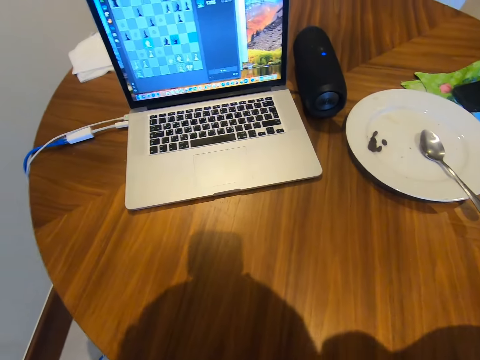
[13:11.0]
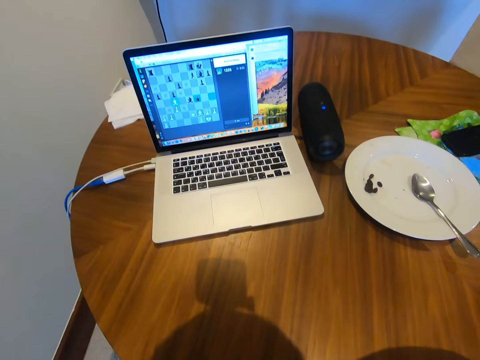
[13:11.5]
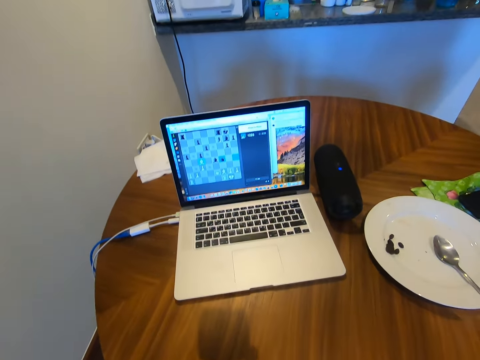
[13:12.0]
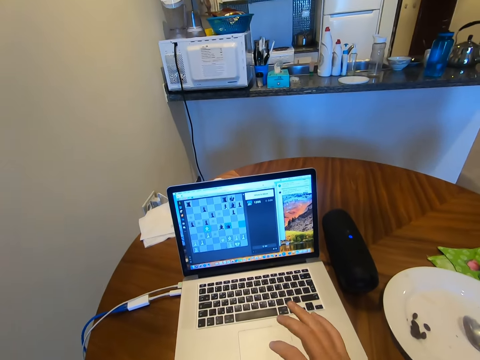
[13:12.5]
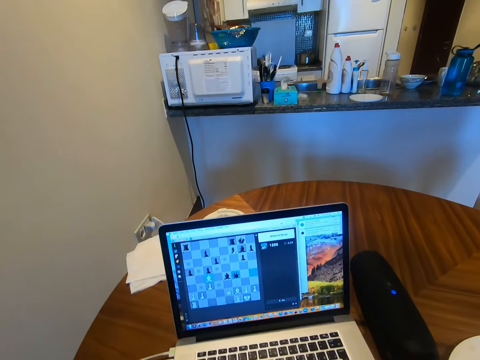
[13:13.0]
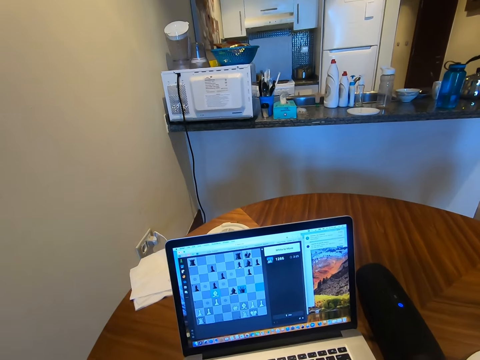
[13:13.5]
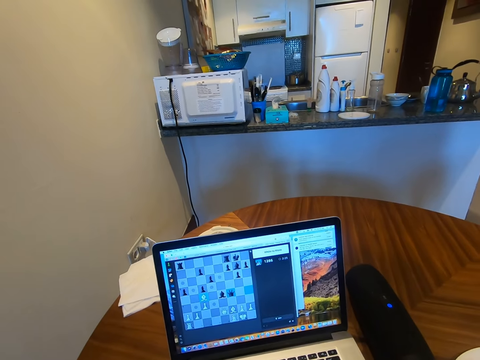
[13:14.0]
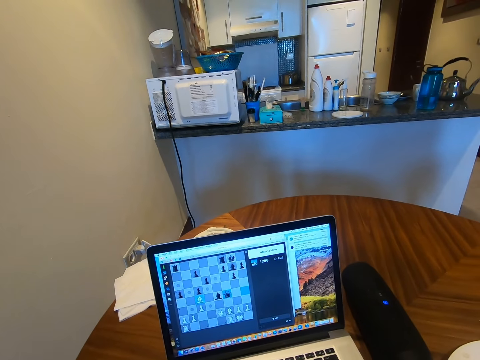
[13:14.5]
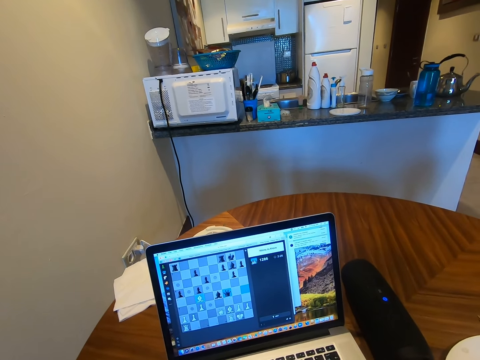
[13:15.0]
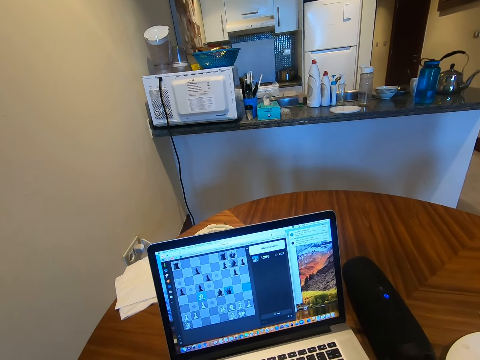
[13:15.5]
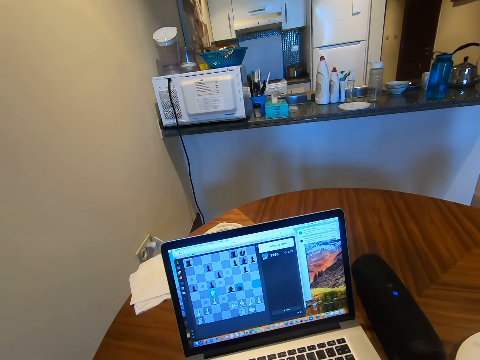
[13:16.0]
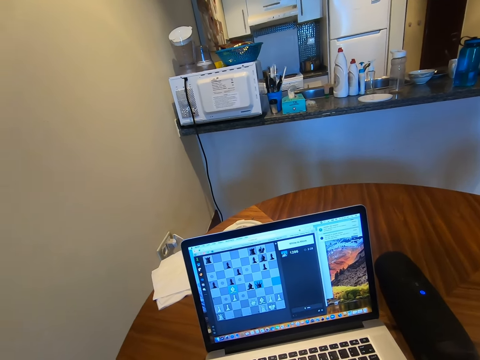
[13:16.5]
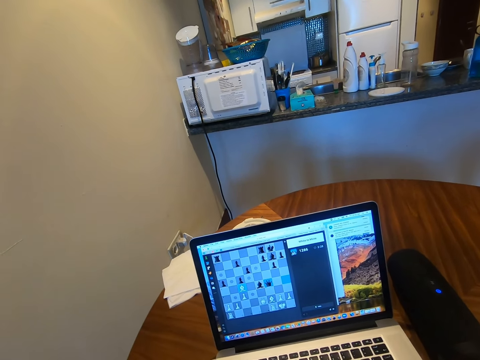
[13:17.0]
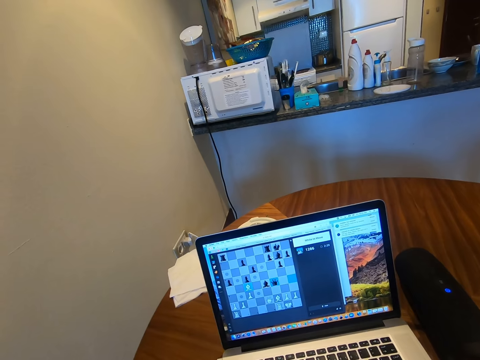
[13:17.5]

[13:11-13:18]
The camera wearer scrolls the laptop mouse. They play a game on the laptop.

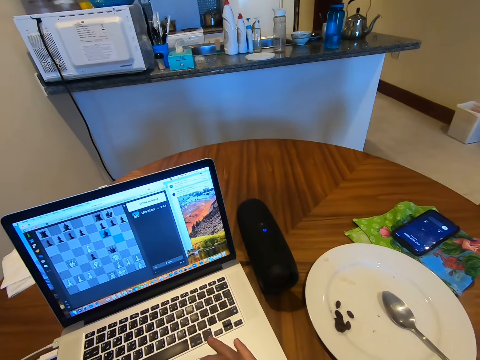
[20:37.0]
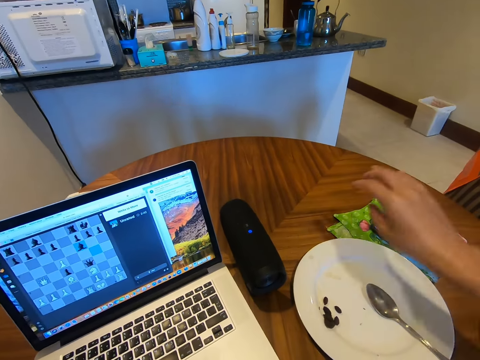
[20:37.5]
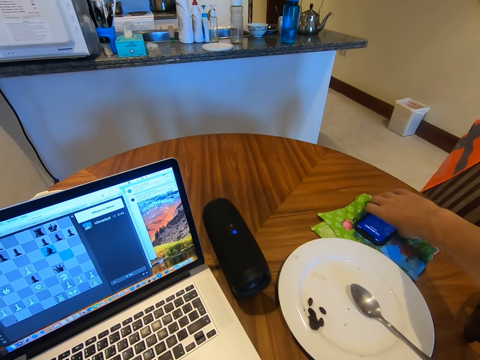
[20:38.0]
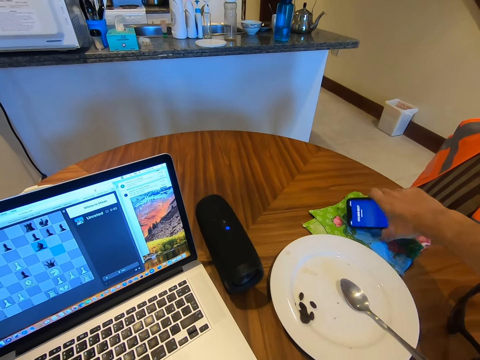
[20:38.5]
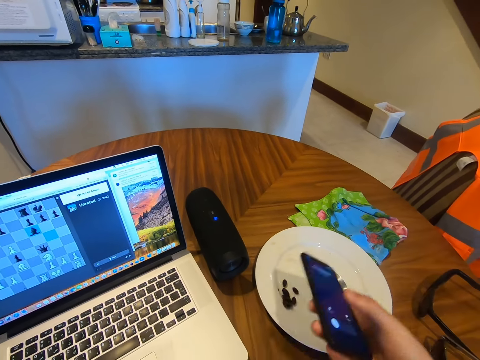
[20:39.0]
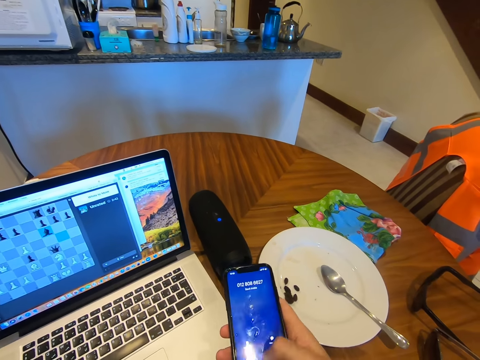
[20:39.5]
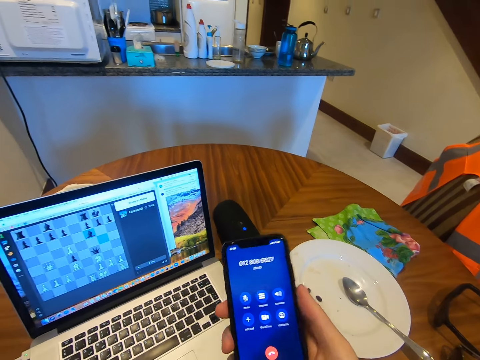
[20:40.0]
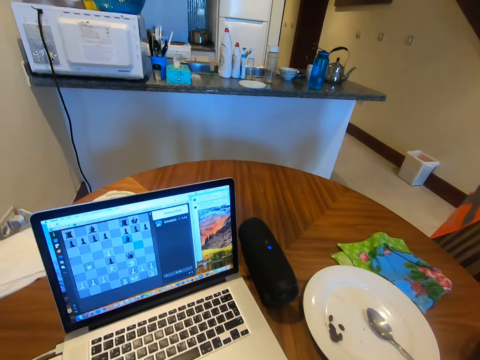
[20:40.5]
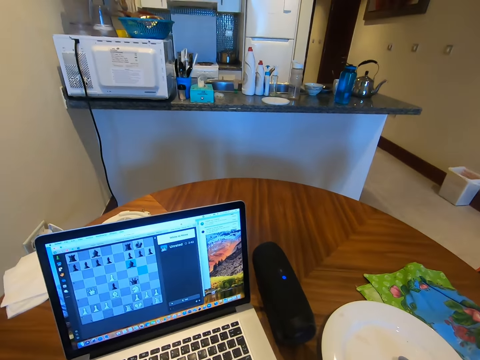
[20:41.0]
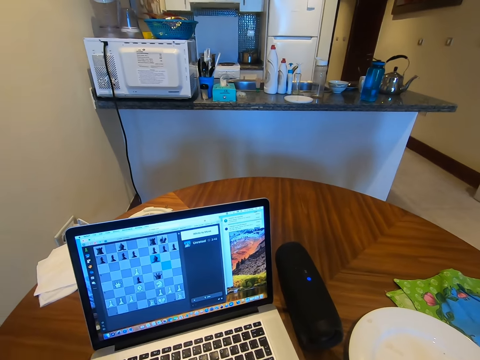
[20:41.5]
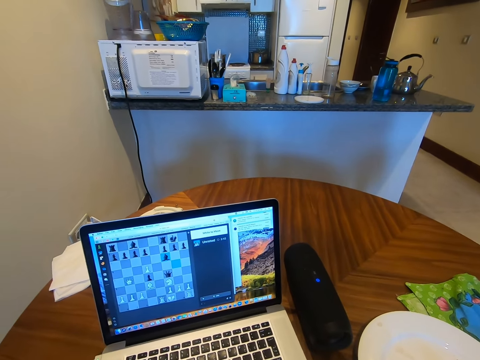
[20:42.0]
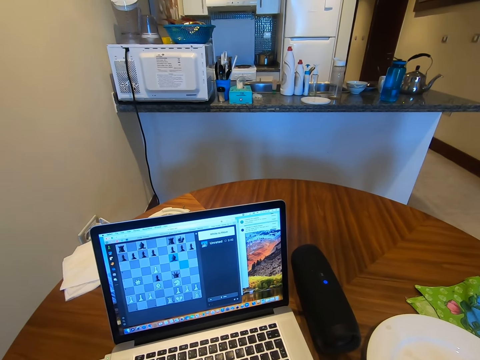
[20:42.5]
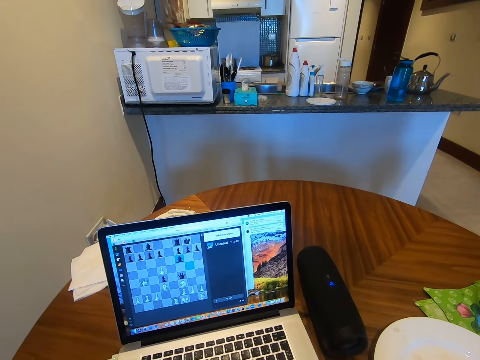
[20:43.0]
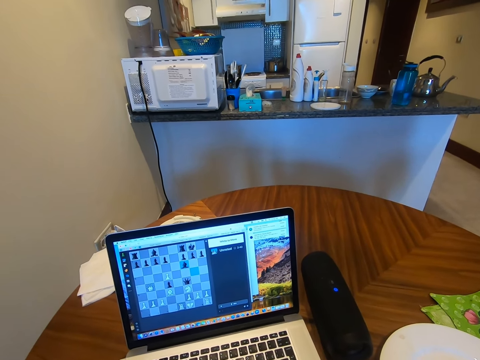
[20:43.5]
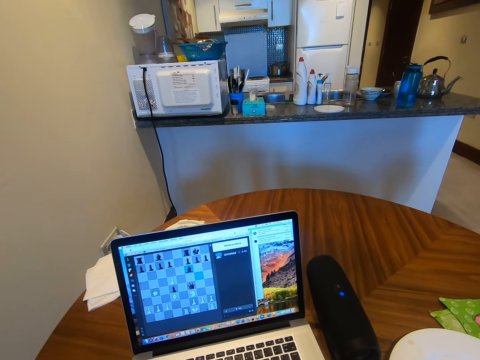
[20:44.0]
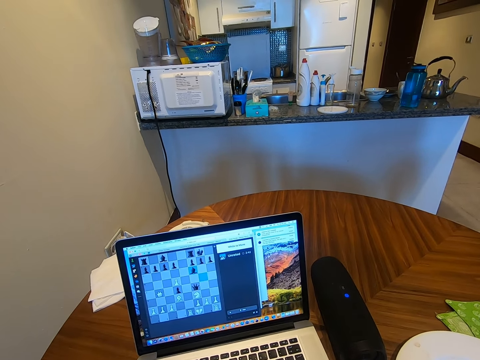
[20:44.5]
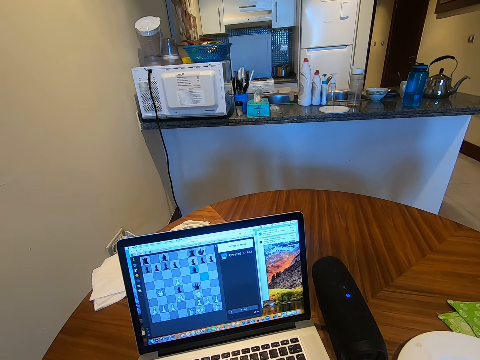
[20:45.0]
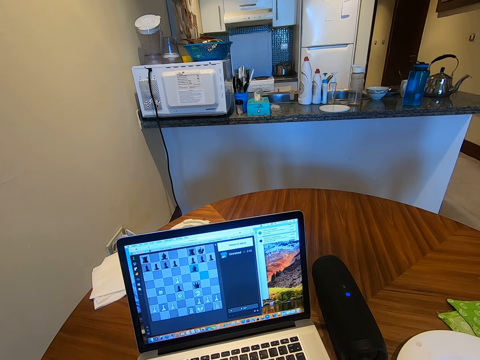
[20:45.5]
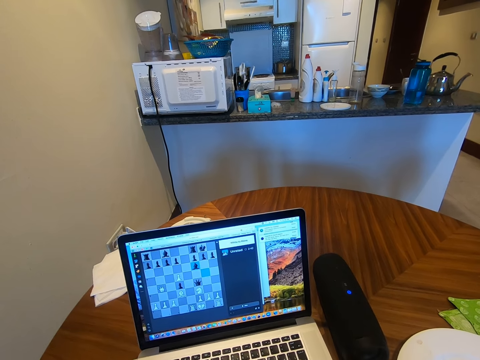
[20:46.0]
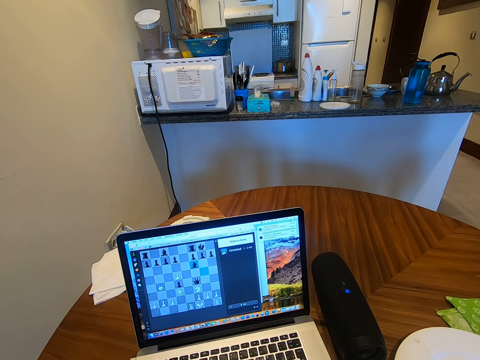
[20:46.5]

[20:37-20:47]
The camera wearer picks up a phone. They answer the phone. They converse through the phone.

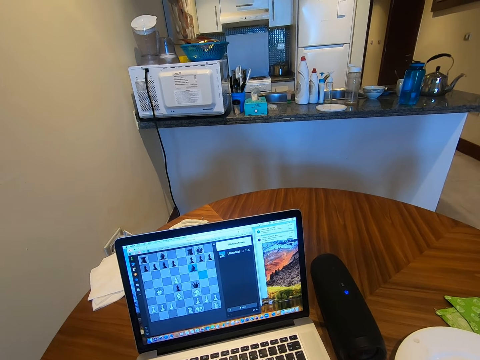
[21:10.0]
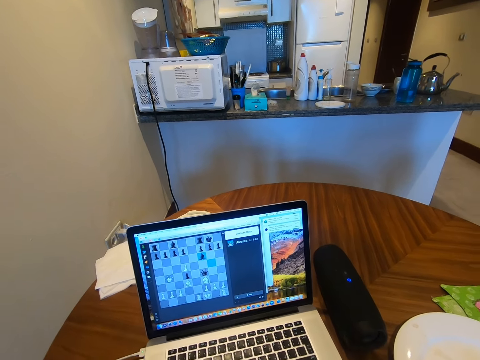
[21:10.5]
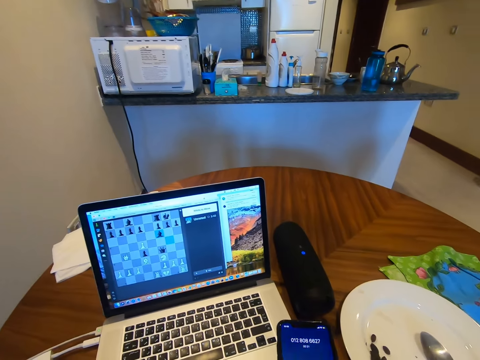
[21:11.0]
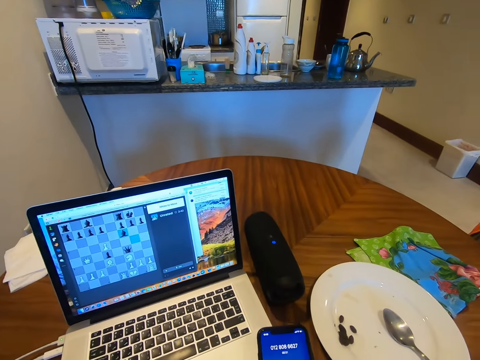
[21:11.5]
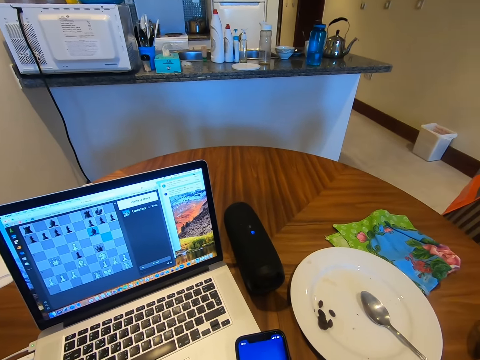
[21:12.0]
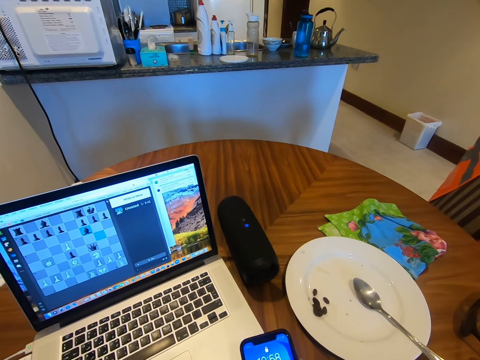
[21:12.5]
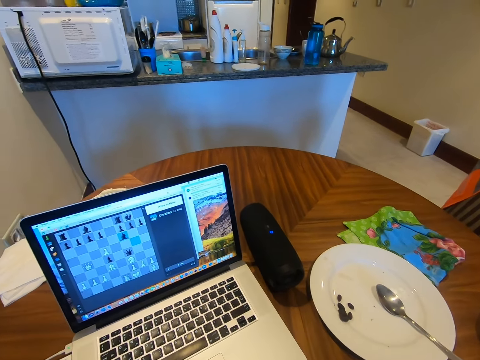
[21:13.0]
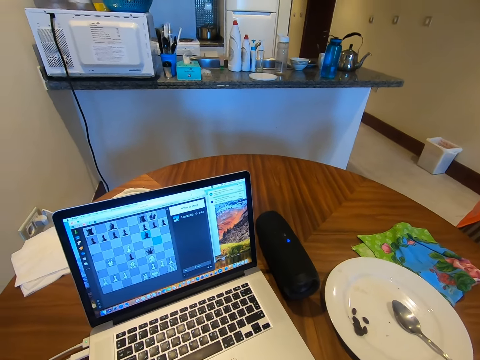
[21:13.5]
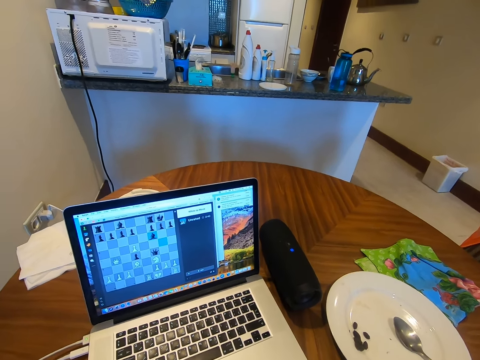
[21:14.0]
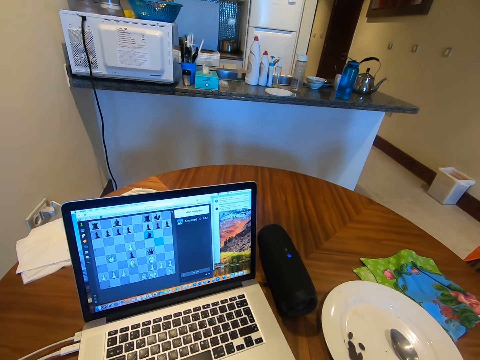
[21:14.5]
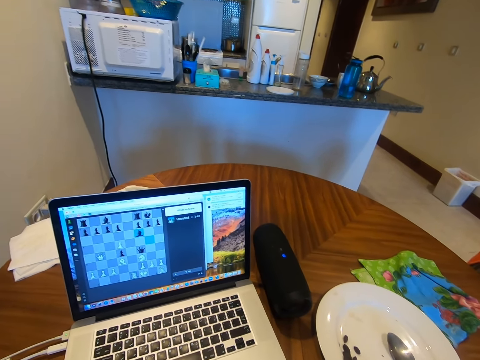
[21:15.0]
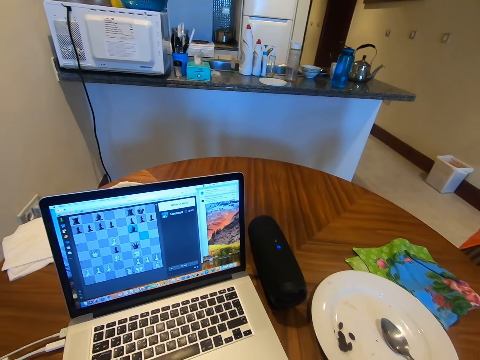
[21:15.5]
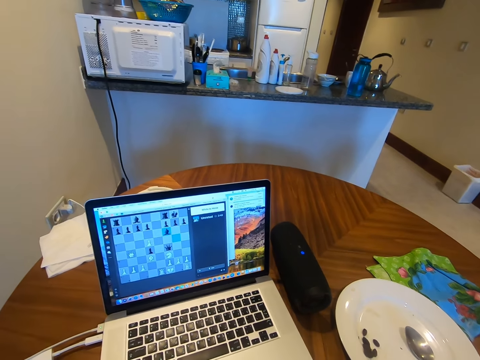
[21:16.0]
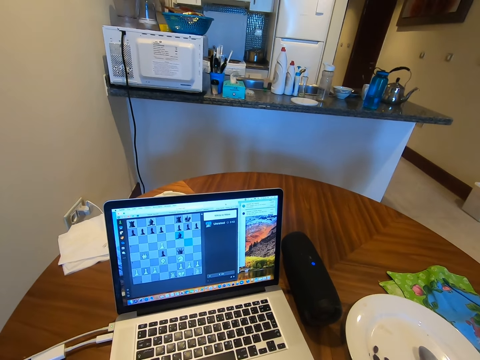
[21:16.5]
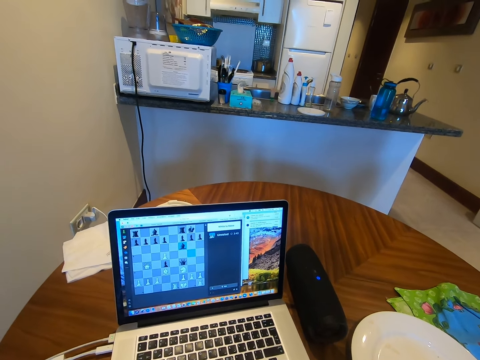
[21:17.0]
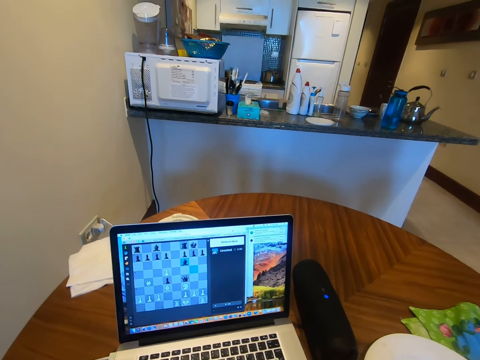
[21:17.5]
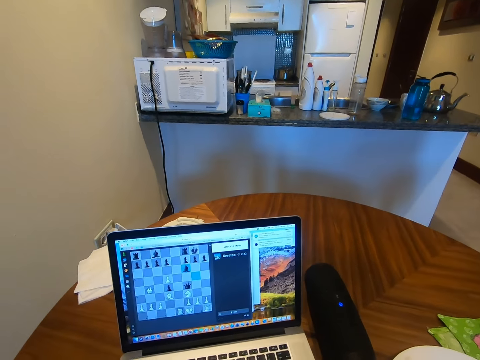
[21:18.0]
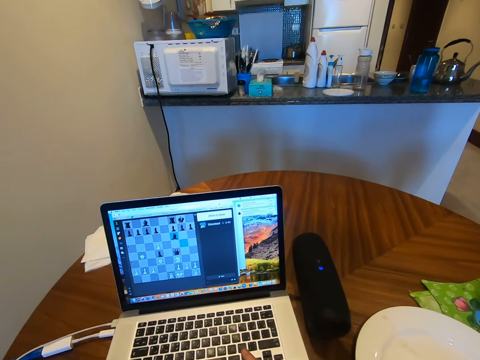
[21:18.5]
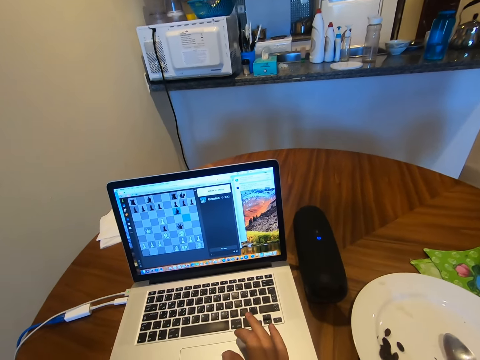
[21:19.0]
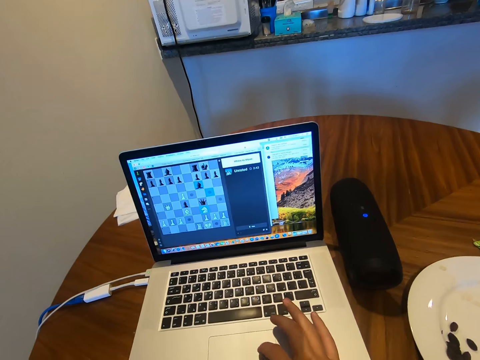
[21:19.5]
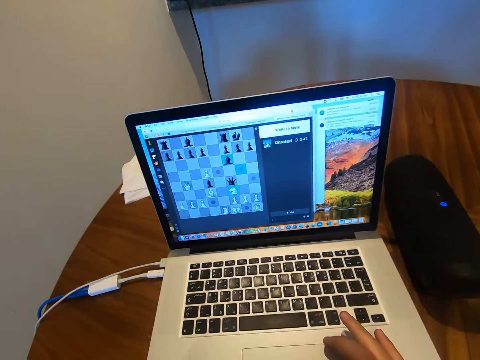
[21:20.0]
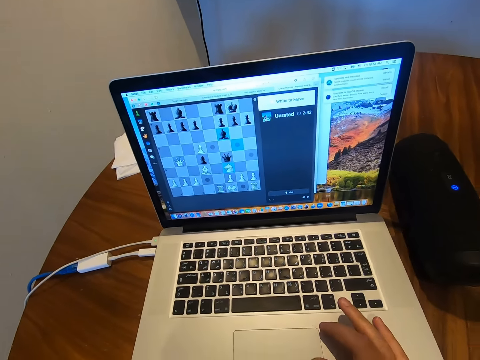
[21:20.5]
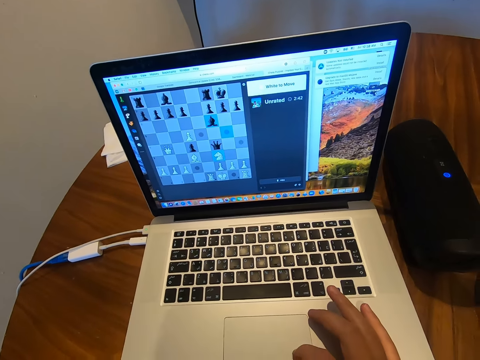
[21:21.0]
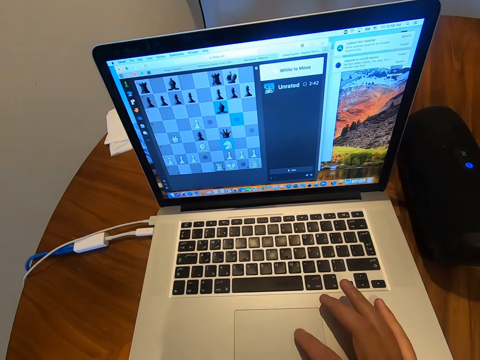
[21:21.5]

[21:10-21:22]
The camera wearer looks at the phone. They operate a laptop.
